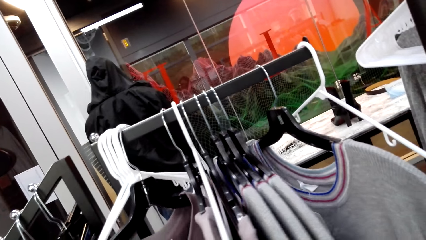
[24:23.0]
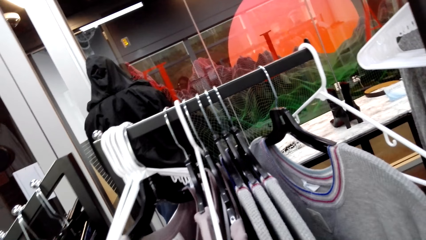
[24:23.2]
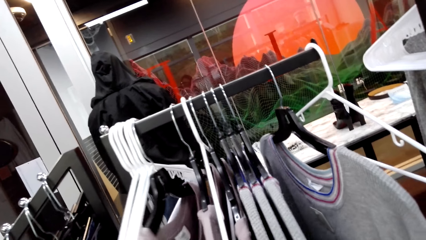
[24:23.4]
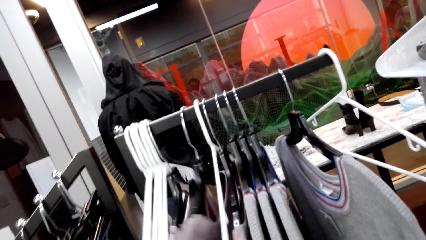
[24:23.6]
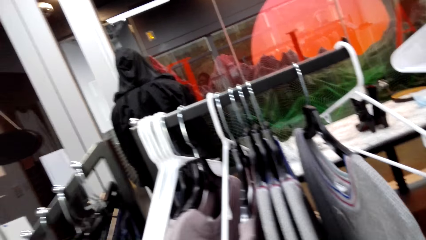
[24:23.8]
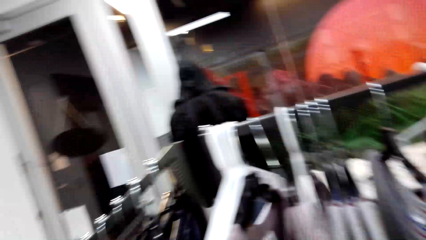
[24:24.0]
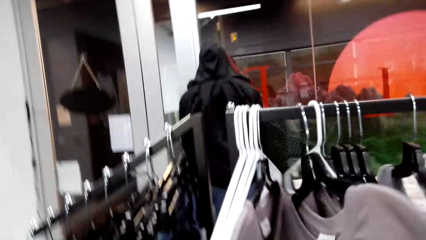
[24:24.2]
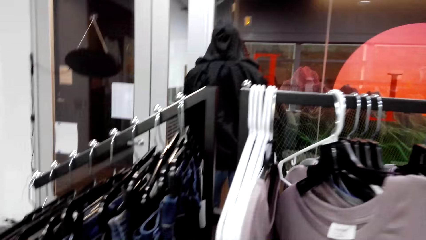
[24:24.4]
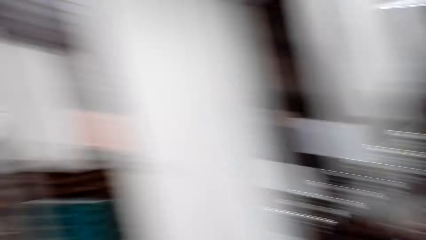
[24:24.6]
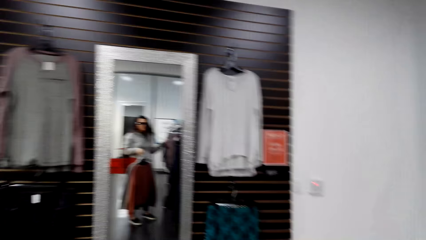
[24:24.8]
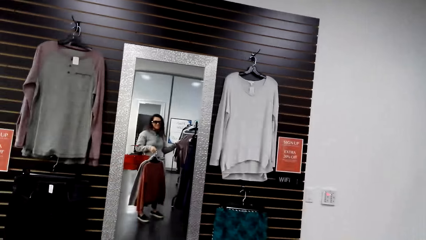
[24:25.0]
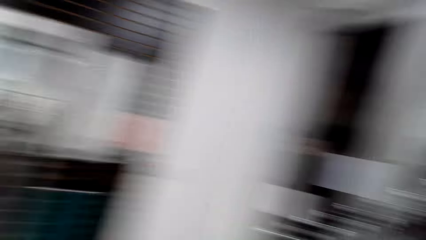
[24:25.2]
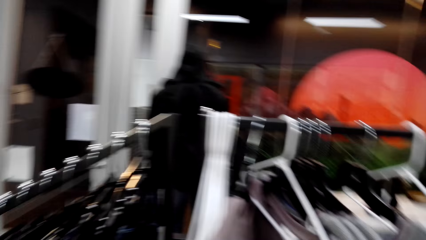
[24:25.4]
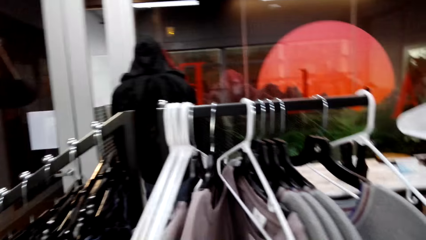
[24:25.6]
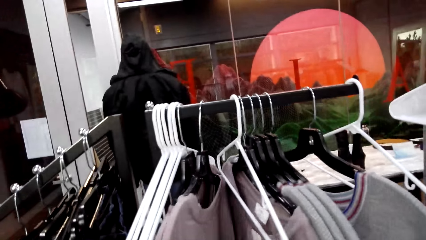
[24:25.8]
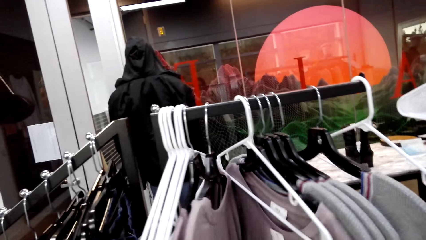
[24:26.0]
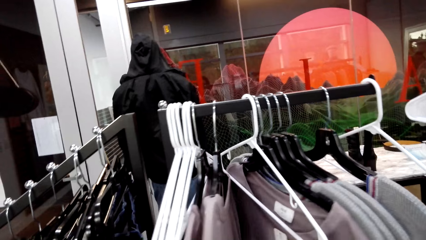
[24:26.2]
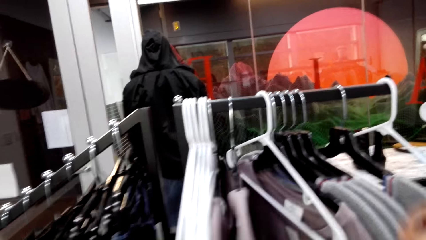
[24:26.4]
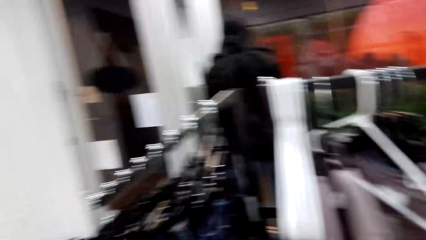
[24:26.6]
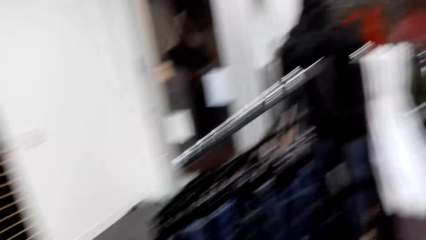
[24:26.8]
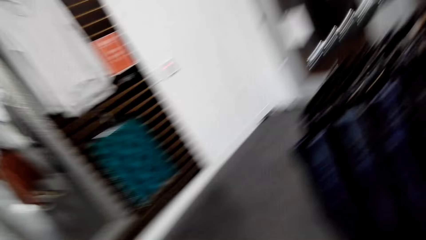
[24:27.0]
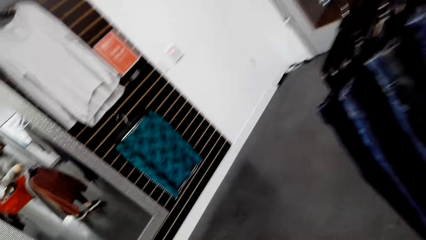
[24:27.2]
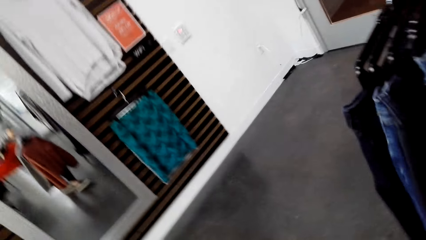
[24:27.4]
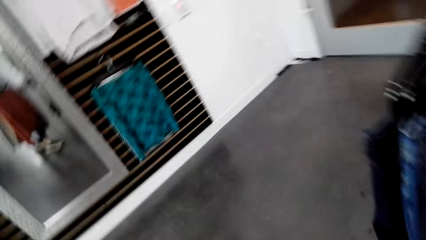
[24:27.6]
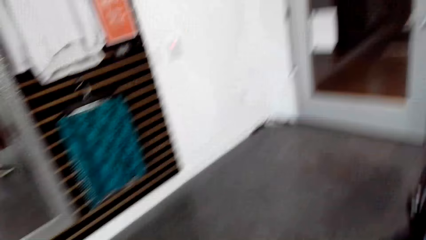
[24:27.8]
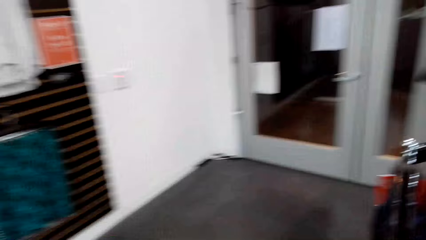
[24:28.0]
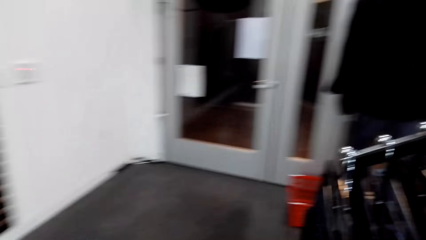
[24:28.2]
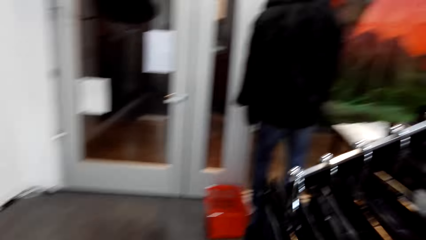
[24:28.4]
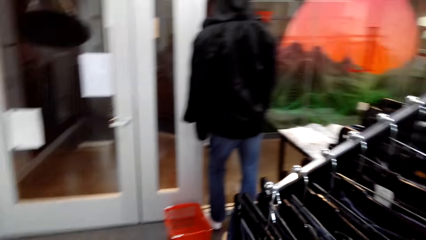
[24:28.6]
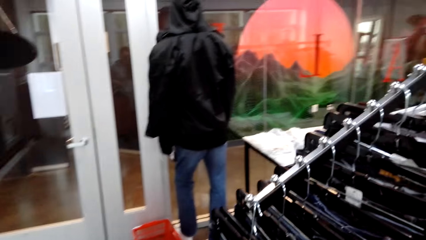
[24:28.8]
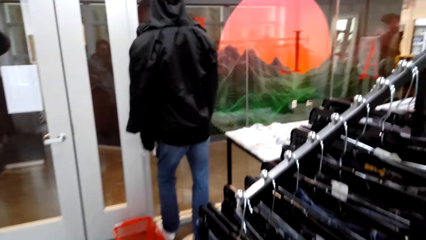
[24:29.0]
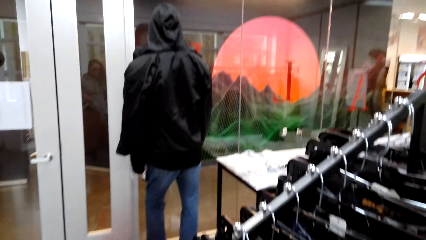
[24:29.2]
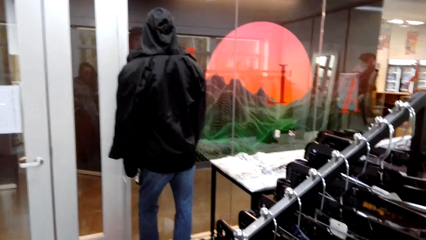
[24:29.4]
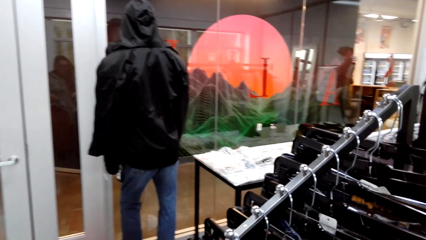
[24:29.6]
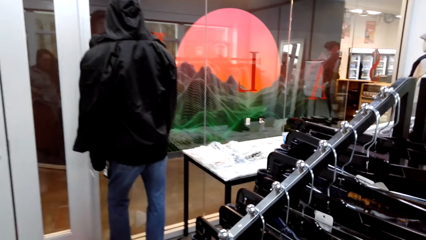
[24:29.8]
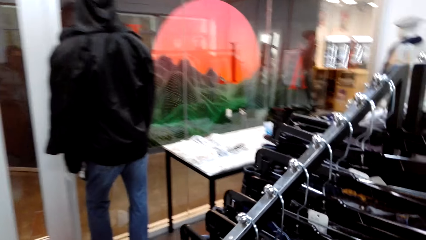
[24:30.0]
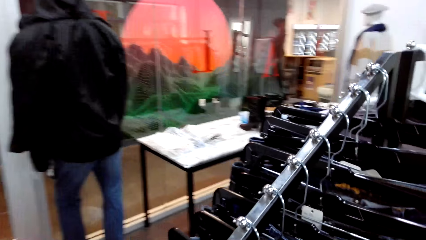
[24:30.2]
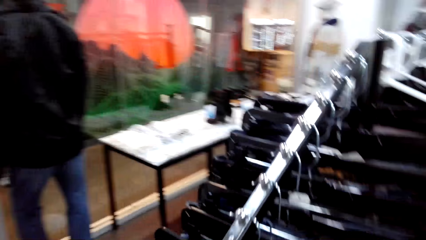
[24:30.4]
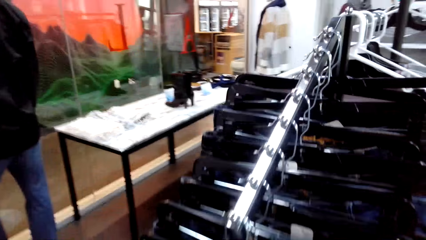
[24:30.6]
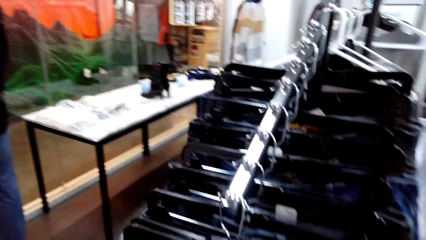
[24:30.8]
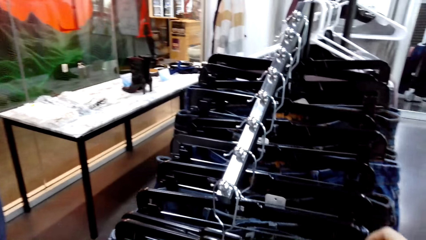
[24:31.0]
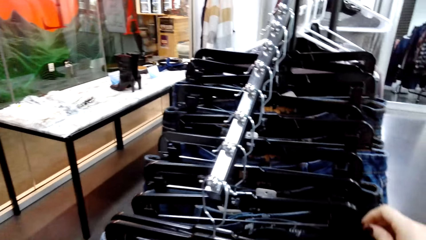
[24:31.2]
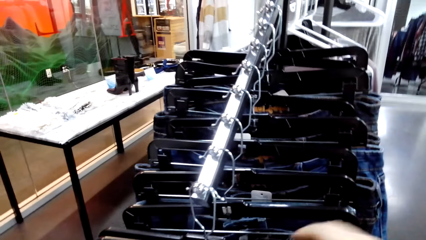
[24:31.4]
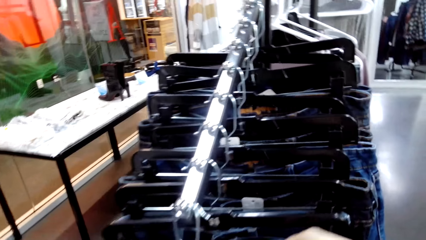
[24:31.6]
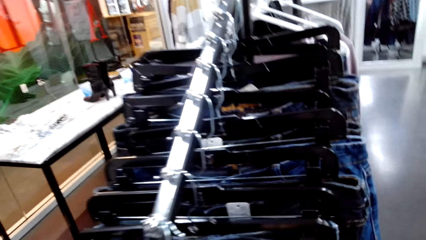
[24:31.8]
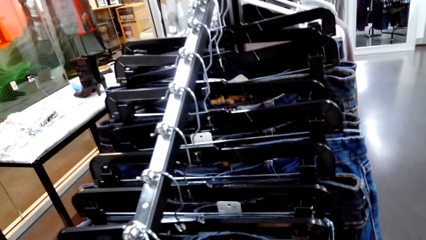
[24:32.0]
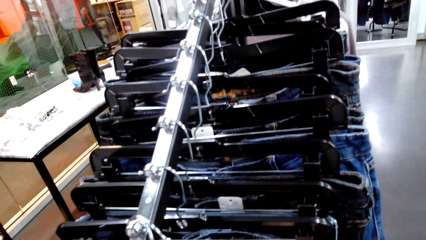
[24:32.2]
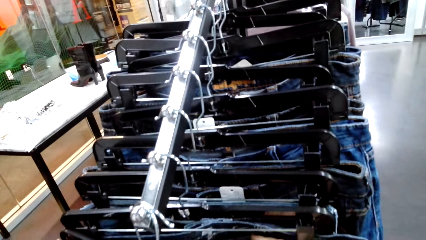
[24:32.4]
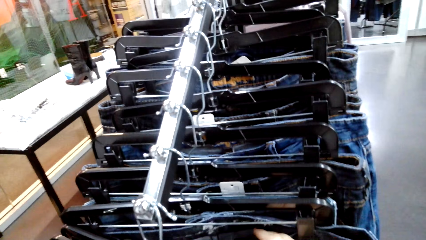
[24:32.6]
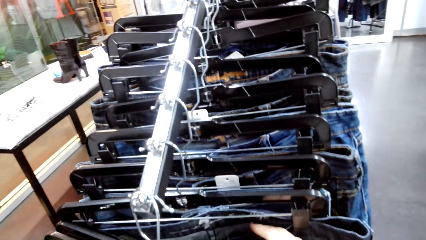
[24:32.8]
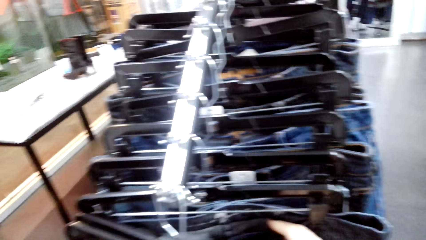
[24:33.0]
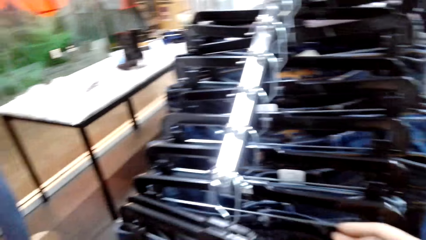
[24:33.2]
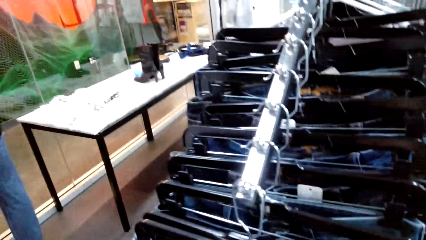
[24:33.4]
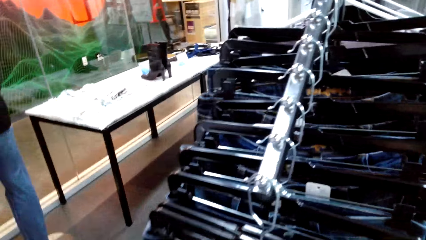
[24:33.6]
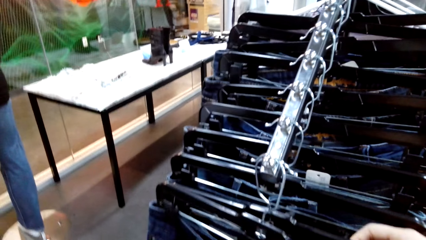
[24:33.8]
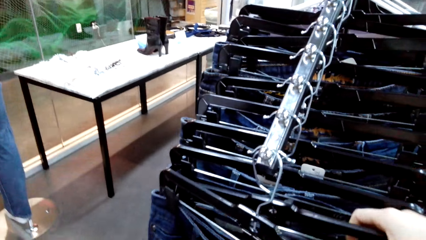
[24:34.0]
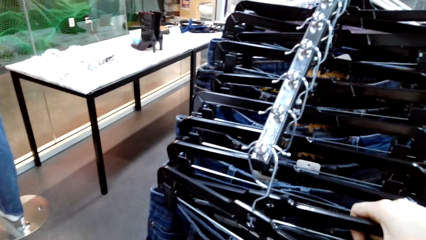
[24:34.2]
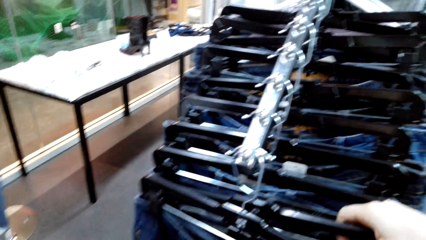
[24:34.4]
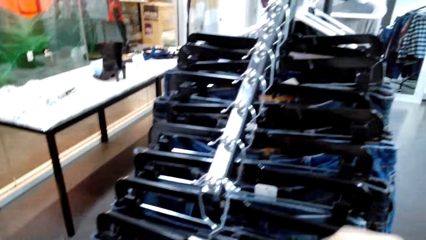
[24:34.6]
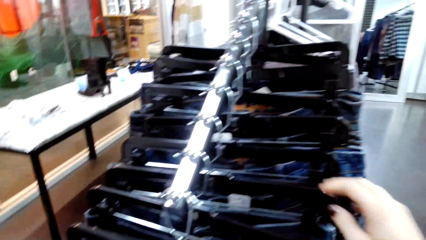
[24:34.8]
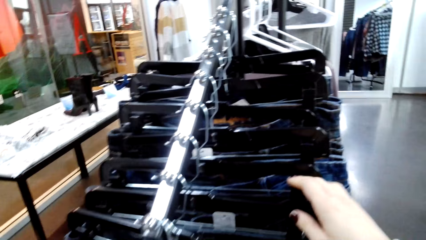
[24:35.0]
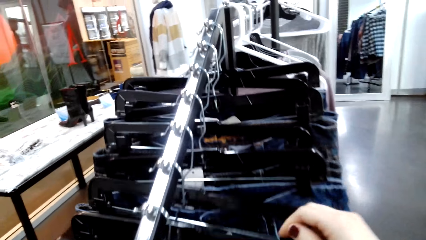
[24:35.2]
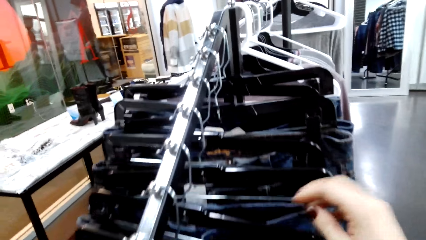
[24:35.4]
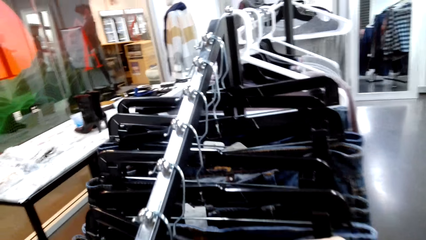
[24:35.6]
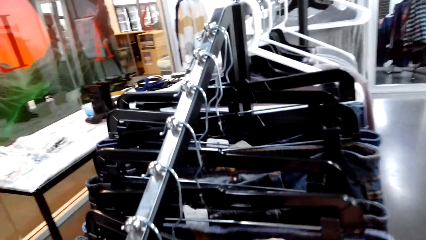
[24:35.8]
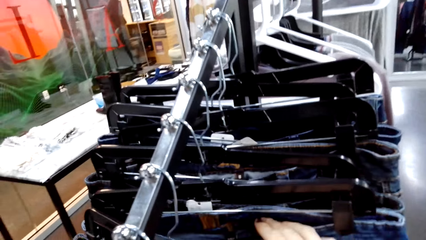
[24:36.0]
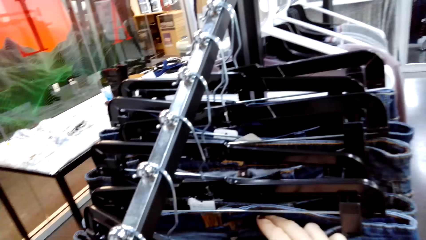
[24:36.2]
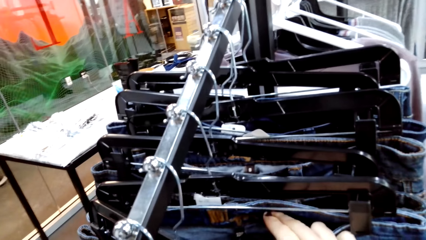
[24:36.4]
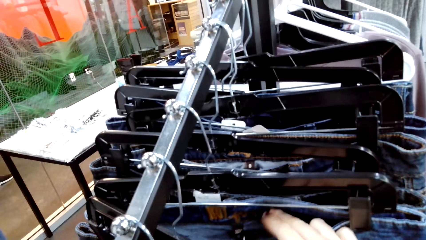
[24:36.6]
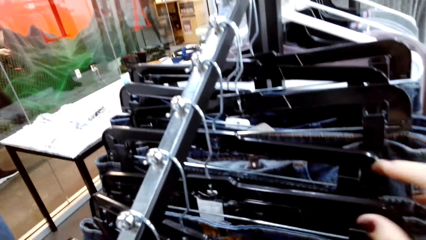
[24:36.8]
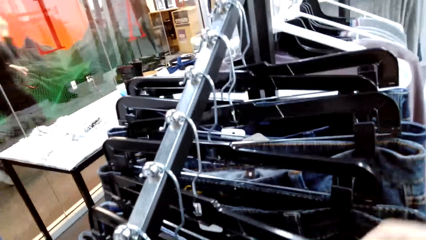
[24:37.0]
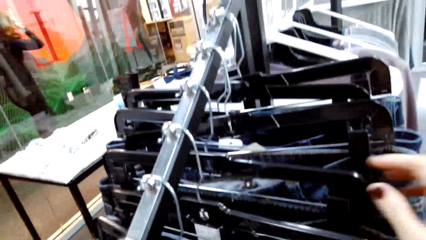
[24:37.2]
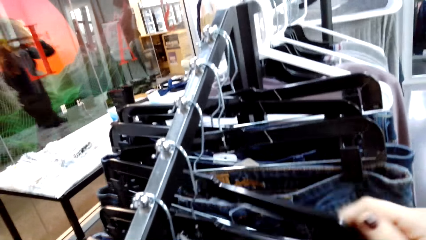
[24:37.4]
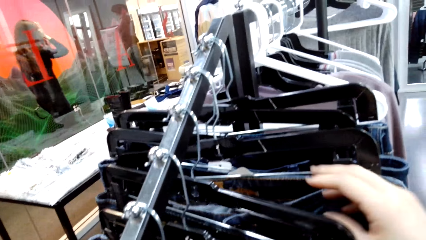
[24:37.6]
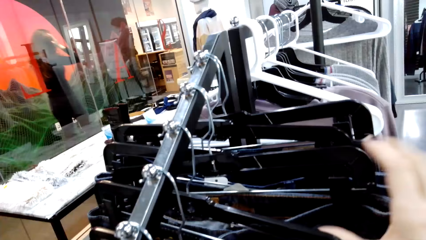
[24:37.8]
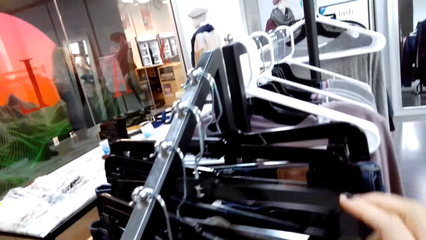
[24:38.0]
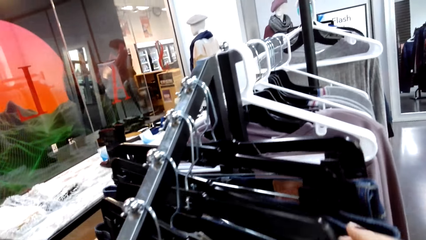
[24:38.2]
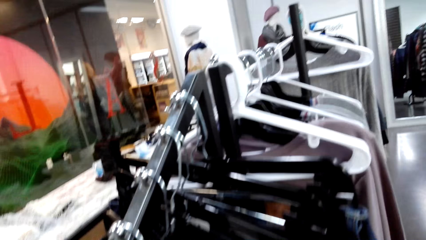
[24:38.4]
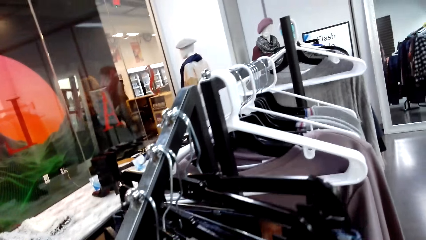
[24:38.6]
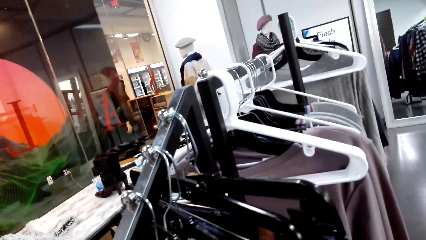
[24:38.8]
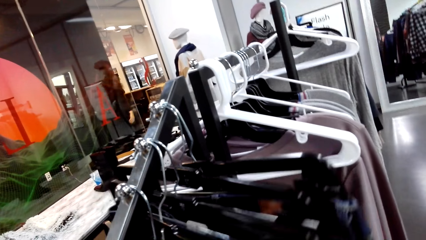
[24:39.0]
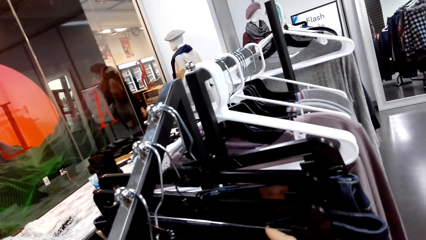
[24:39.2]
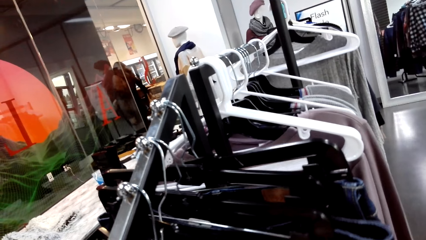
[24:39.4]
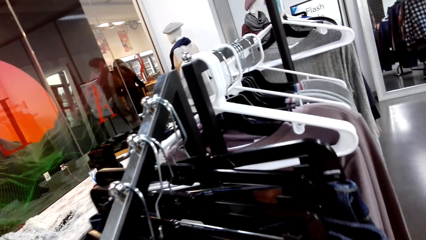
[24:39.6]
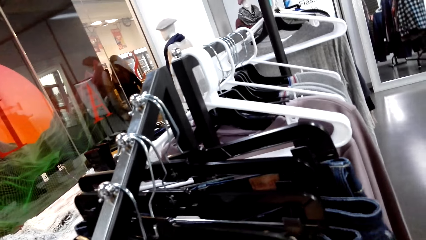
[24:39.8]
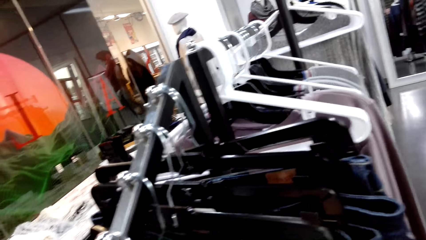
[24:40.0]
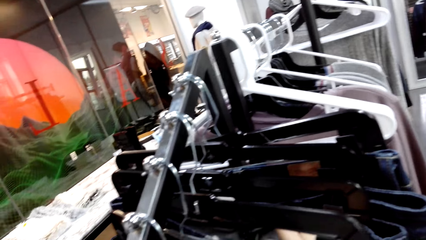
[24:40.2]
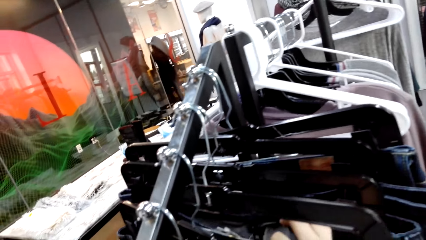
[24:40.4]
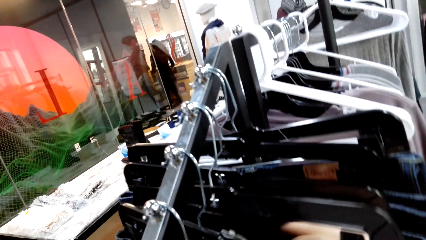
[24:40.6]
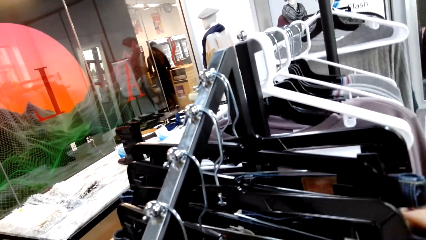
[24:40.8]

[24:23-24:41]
The camera wearer sorts clothes. They hold the cloth. A woman moves around.
